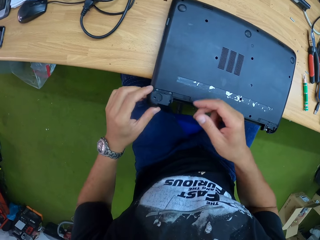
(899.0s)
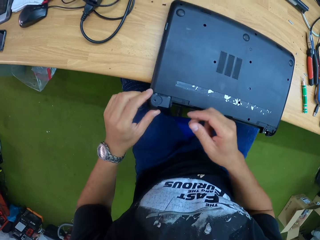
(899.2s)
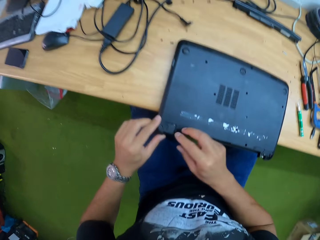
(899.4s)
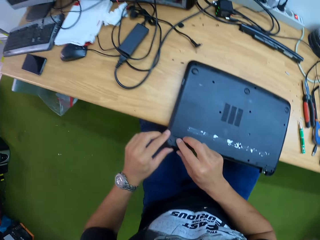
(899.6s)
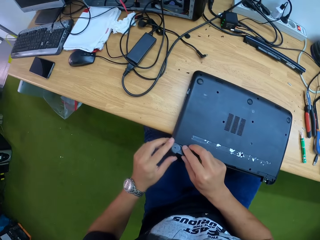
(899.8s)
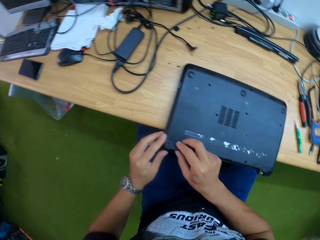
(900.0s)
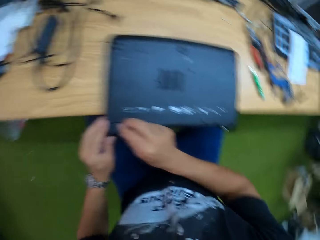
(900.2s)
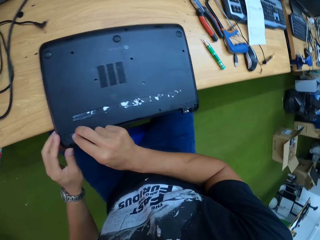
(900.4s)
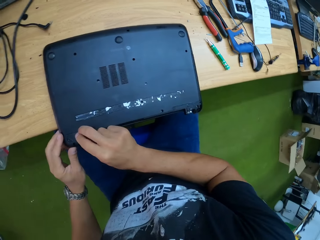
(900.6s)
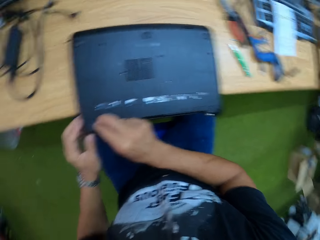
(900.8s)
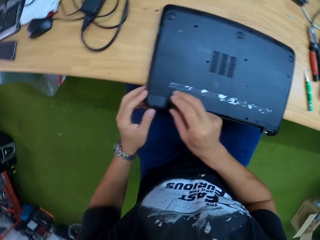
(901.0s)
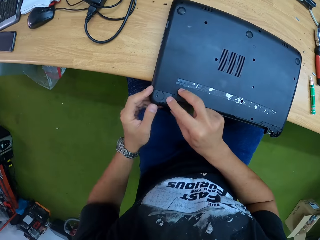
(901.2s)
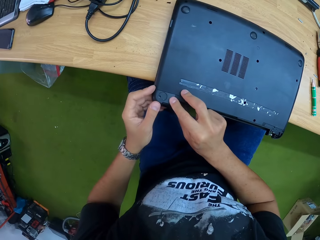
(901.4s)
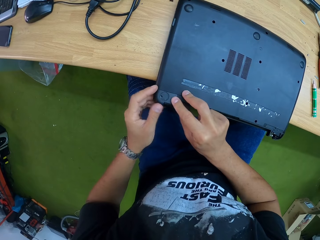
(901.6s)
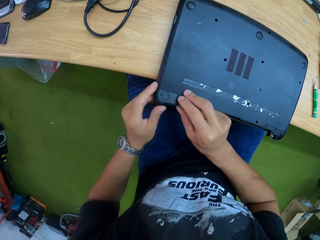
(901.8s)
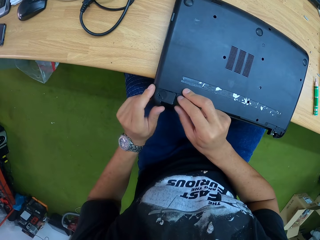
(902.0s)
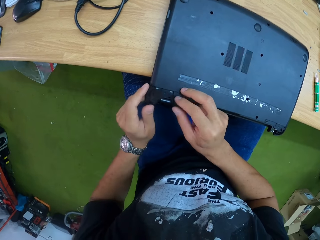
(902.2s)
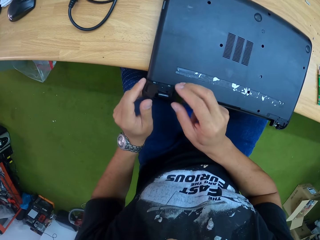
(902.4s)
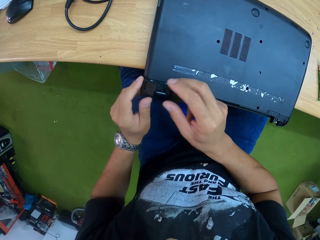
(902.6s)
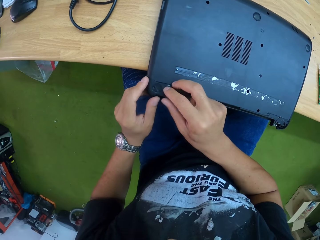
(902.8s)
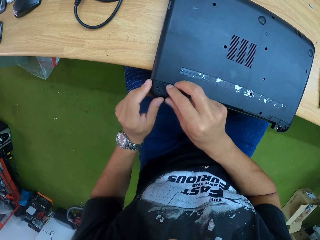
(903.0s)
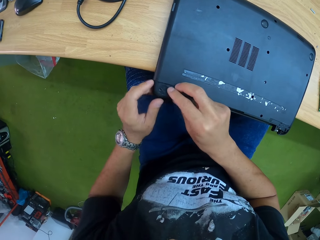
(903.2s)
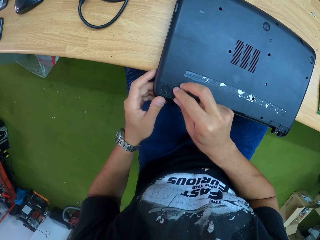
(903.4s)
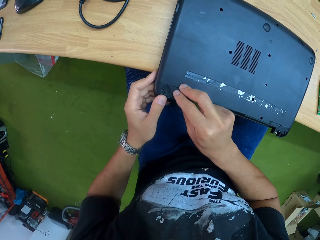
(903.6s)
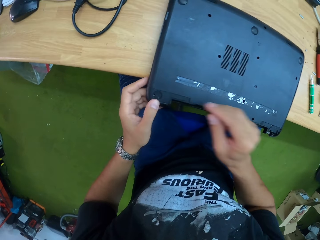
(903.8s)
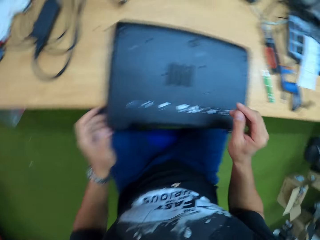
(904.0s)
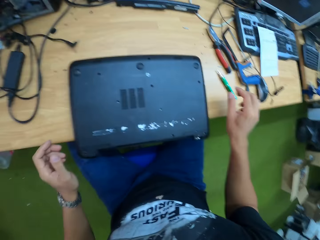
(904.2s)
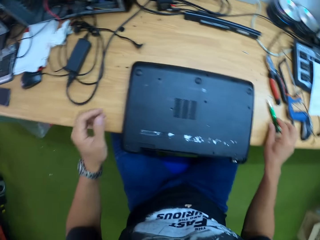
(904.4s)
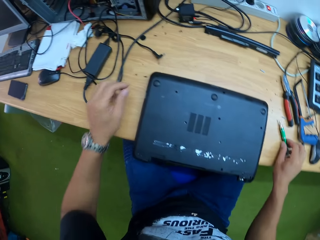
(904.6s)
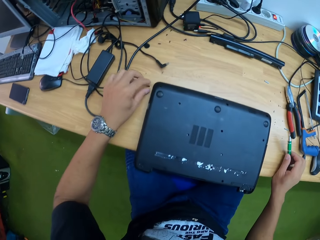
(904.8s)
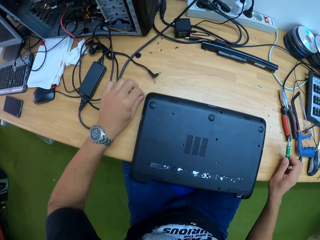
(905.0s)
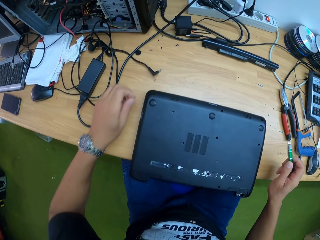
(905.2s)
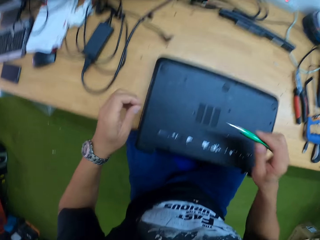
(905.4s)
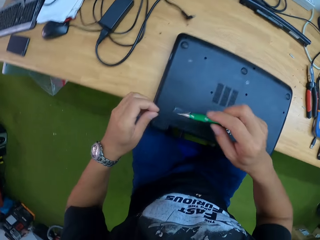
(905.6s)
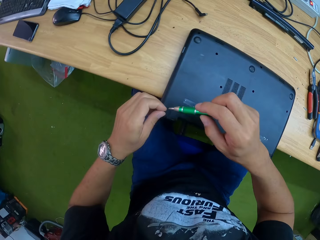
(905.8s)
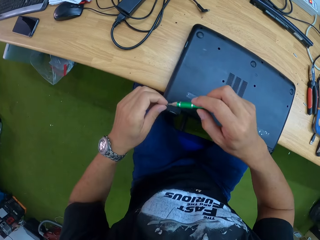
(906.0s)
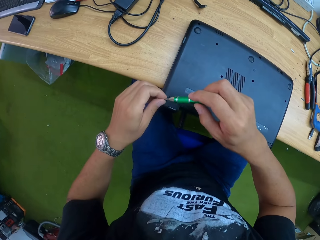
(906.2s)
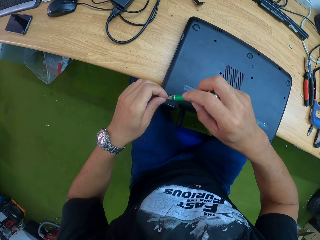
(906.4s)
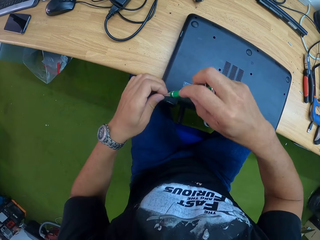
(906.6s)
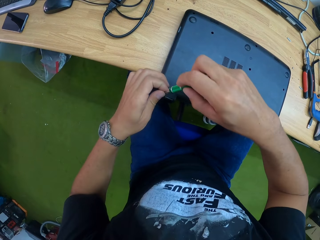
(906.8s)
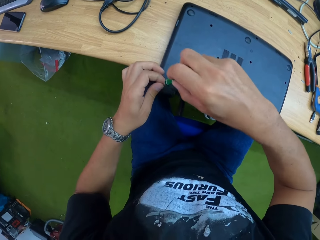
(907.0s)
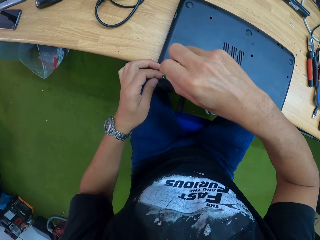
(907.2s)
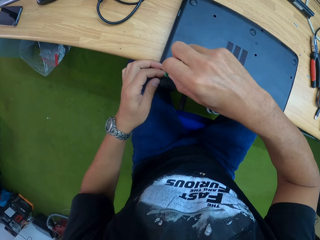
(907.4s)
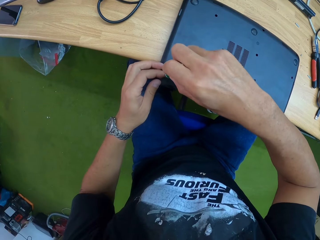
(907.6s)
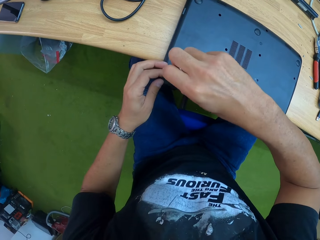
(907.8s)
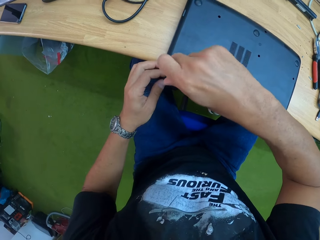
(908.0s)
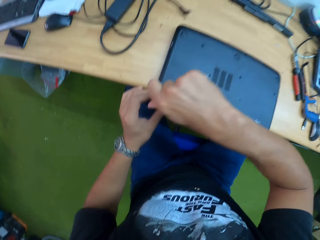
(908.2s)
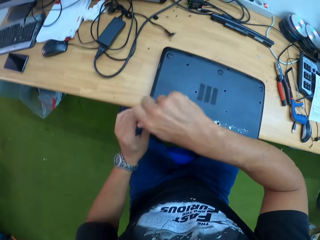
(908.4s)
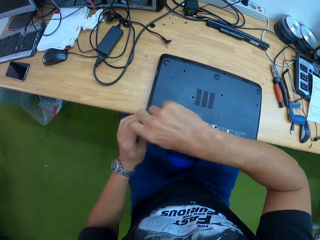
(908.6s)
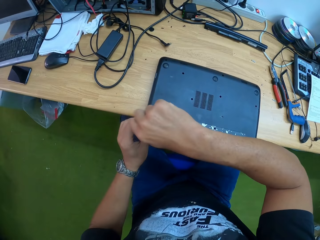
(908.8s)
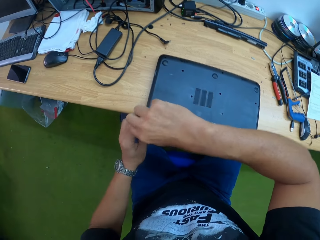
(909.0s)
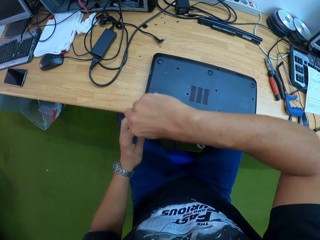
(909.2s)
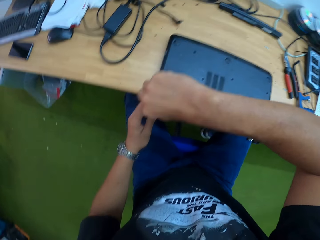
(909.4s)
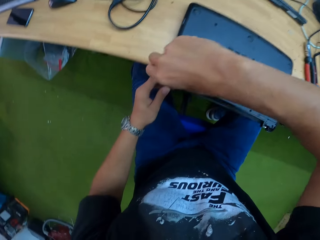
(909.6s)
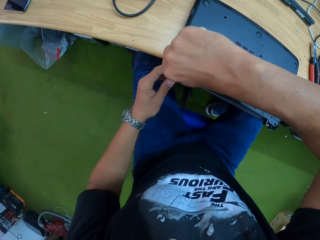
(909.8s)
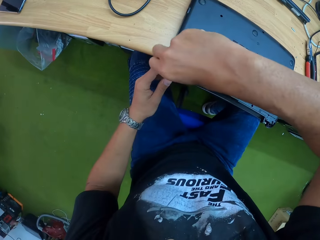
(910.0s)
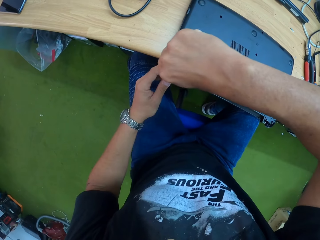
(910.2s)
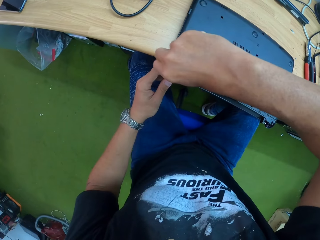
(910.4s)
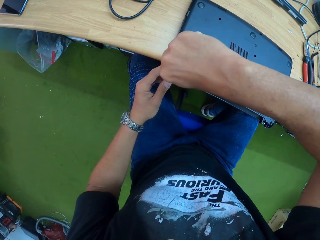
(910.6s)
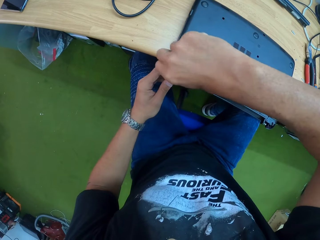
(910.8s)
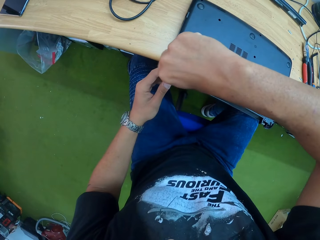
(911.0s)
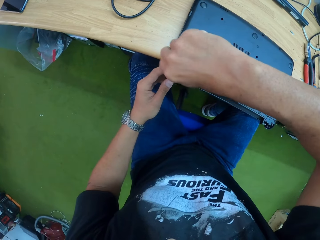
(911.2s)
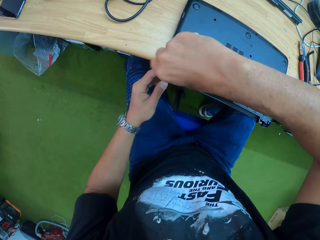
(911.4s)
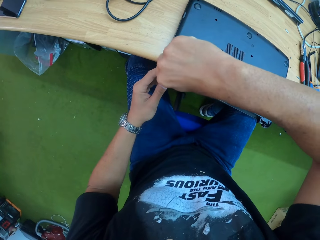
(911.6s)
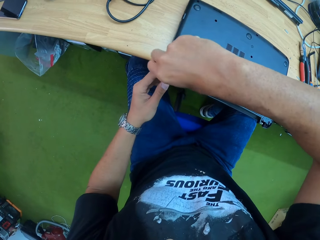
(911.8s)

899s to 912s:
The camera wearer covers a part of the laptop with the plastic cover in his left hand with both hands. He picks the screwdriver on the table with his right hand. He picks a screw on the table with his left hand. He attaches the screw in his left hand to the tip of the screwdriver in his right hand. He screws the laptop on the table with the screw on the screwdriver in his right hand.

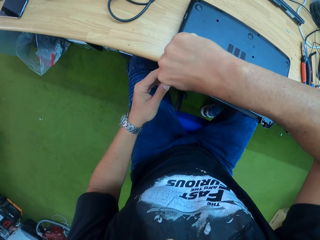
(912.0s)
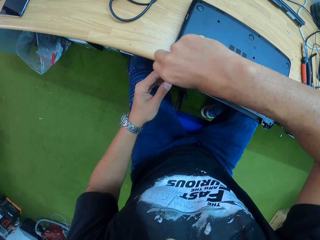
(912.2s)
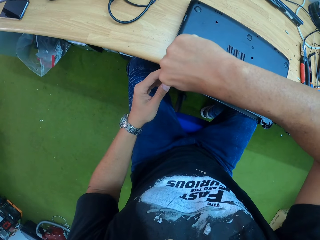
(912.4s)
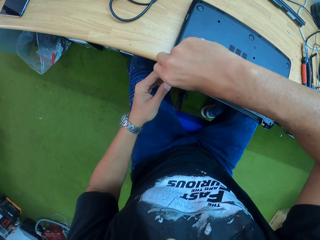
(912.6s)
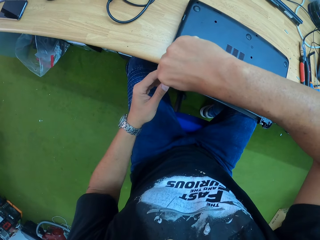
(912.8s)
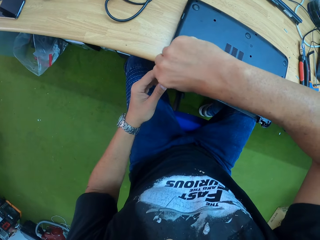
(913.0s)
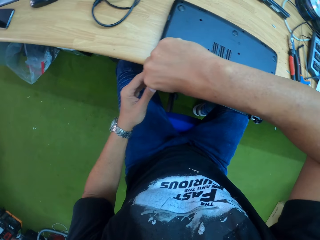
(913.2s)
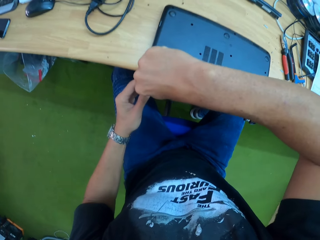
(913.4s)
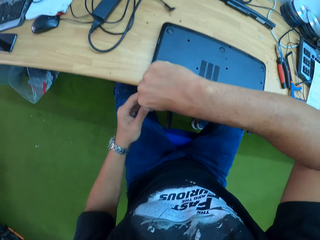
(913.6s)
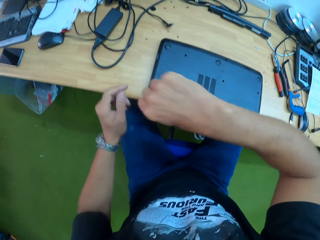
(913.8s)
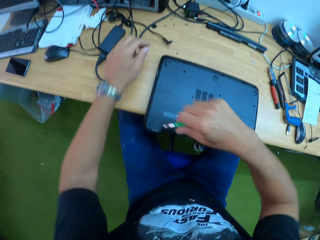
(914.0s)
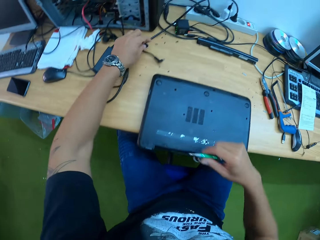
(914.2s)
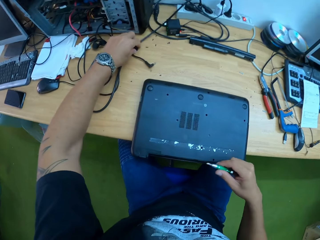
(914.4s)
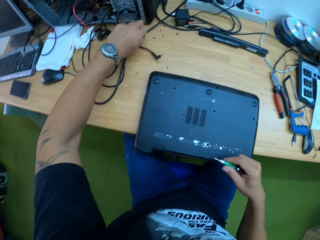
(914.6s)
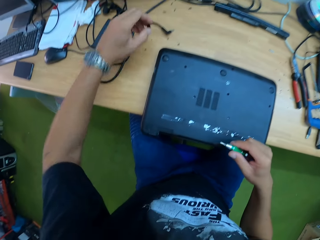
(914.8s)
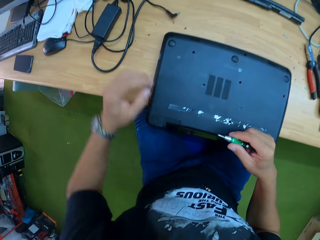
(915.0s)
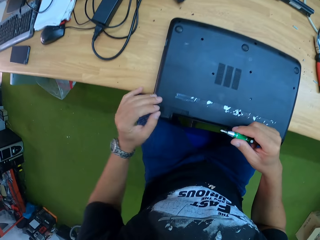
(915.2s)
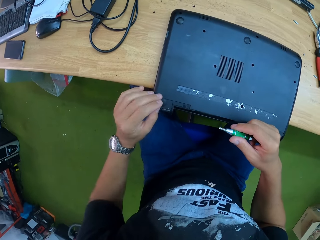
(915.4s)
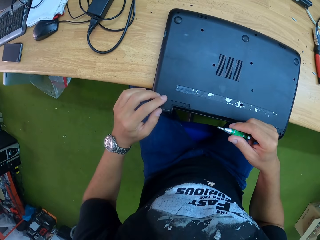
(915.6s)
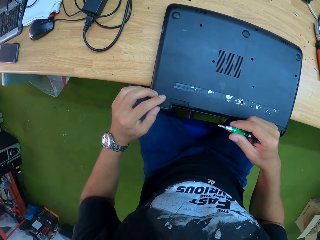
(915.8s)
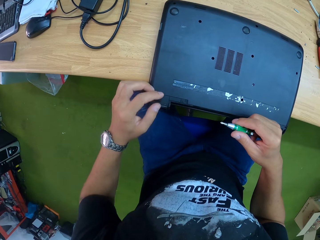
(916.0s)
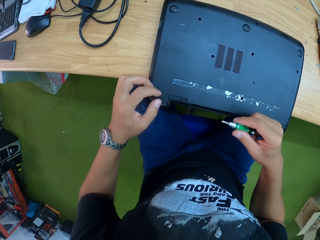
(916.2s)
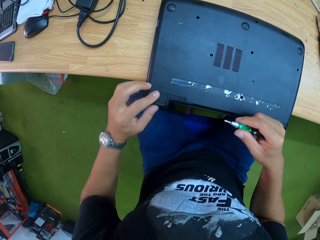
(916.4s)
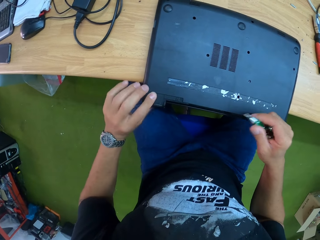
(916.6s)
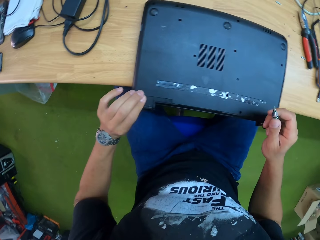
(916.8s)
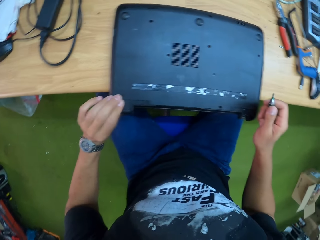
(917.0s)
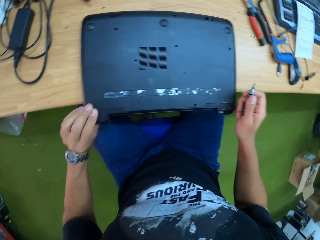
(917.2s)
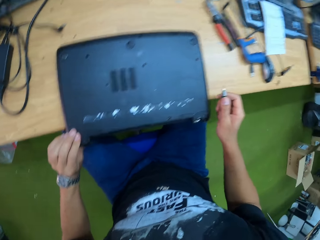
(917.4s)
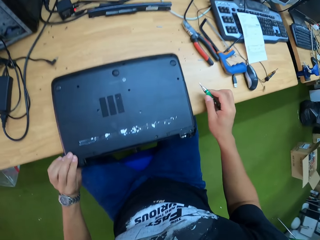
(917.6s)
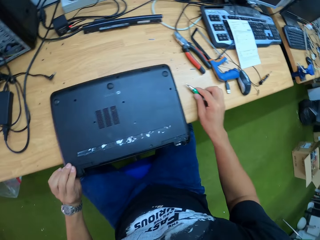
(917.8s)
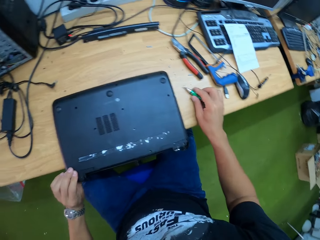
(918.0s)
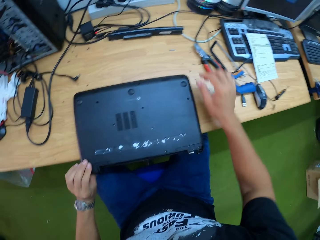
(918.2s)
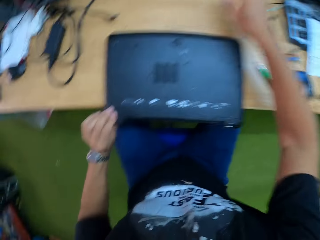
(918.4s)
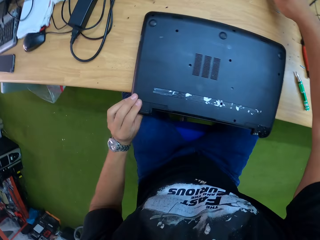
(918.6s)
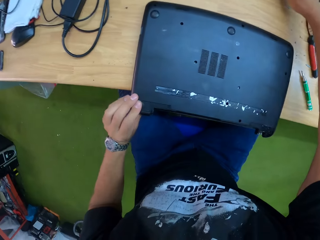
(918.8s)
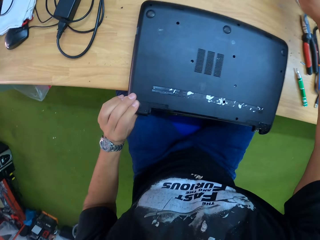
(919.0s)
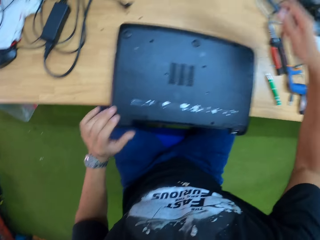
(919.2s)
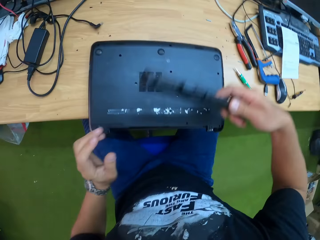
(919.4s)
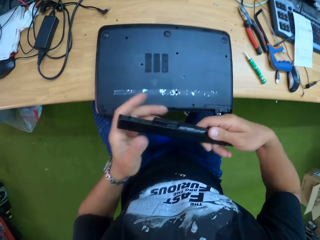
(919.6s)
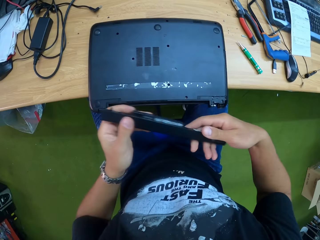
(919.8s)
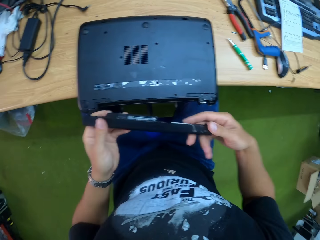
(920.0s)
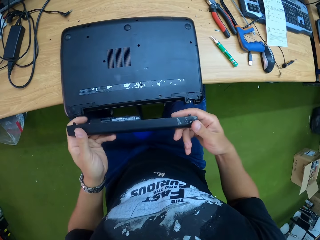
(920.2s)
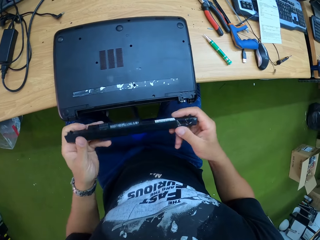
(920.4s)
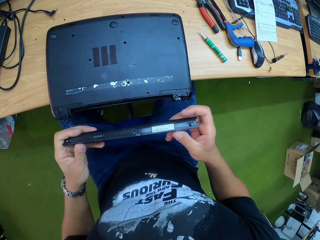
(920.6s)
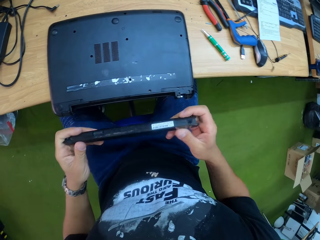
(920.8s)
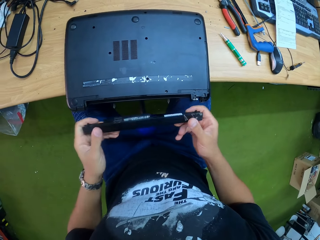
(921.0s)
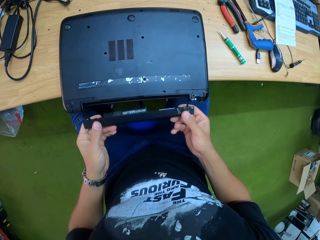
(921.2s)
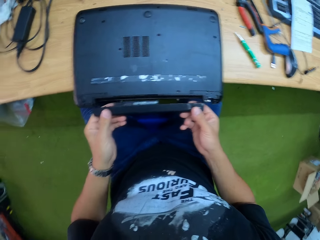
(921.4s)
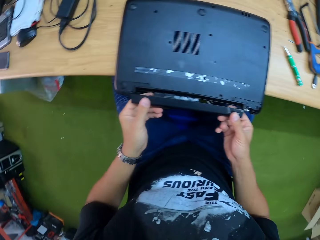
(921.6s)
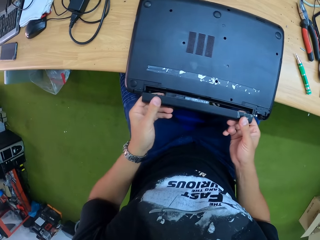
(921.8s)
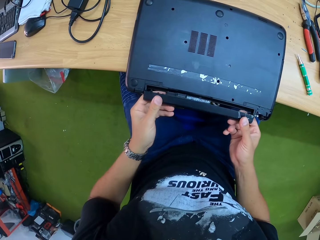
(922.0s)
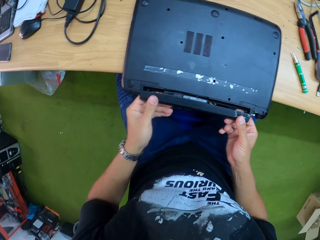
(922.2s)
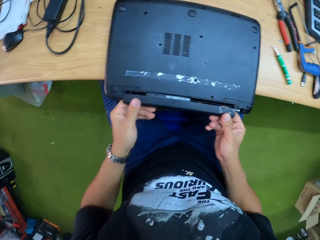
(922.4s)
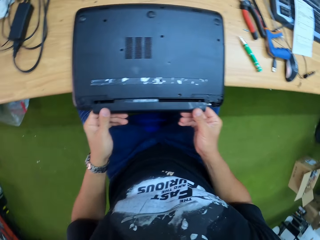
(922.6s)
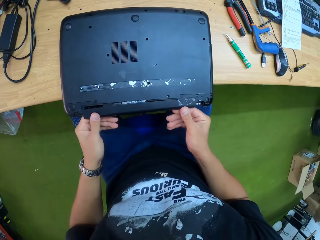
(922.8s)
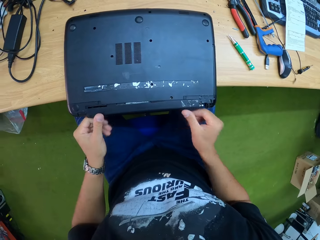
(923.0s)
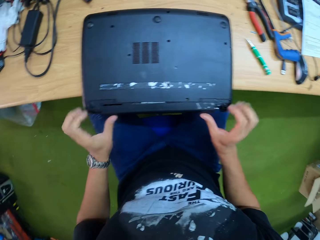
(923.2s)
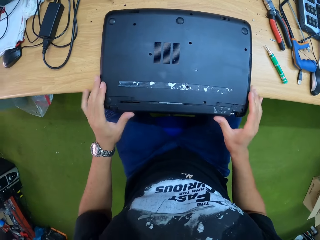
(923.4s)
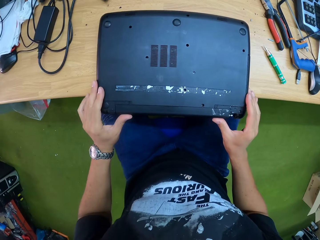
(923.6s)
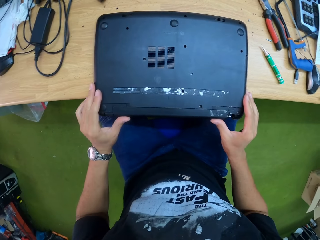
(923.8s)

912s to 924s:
The camera wearer picks a plastic cover on the table with his left hand. He inserts something on the cover. He fixes the plastic cover in his left hand to the laptop on the table. He drops the screwdriver in his right hand on the table. He picks a laptop battery on the table with his right hand. He fixes the laptop battery to the laptop on the table with his hands.
